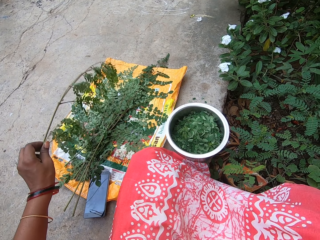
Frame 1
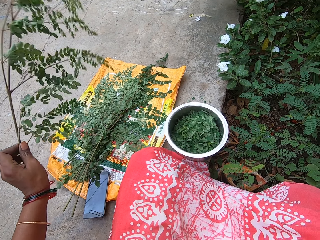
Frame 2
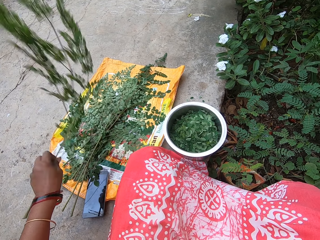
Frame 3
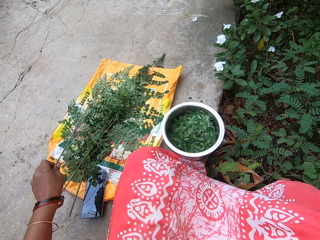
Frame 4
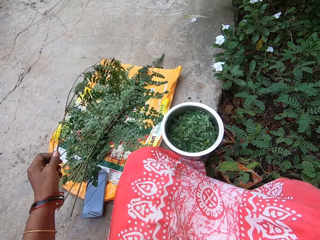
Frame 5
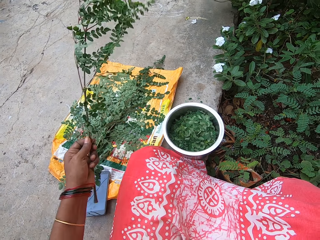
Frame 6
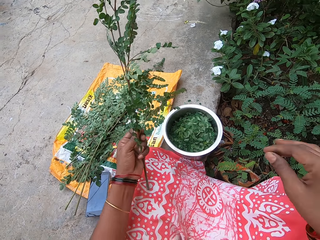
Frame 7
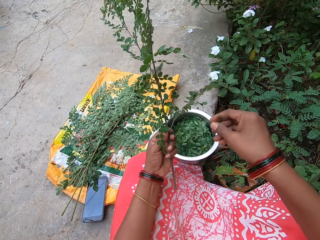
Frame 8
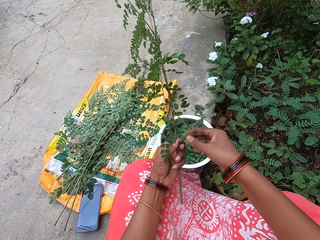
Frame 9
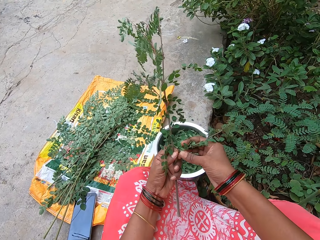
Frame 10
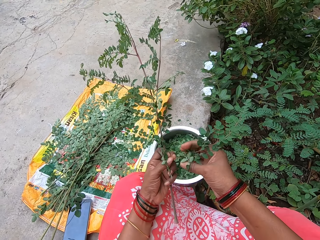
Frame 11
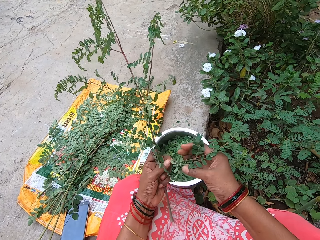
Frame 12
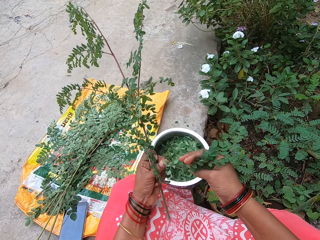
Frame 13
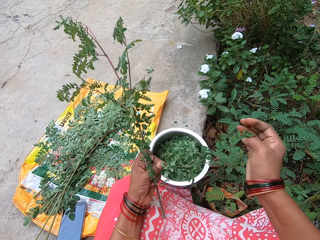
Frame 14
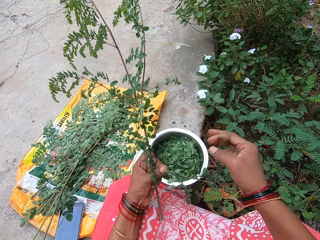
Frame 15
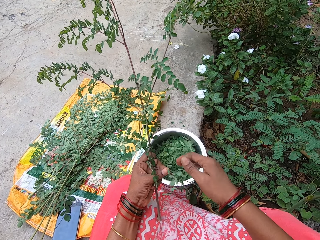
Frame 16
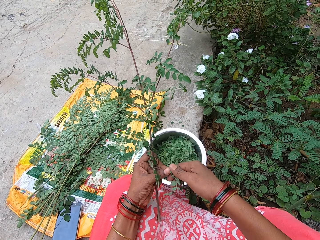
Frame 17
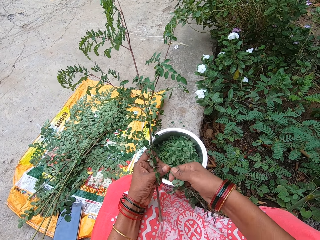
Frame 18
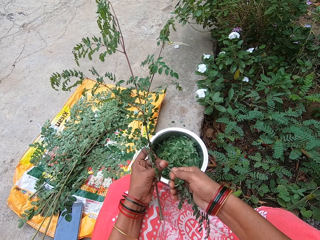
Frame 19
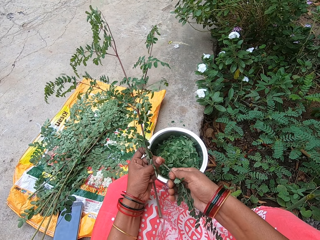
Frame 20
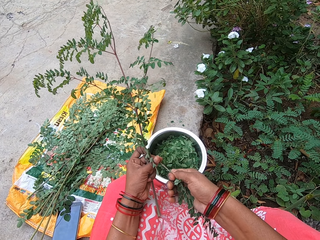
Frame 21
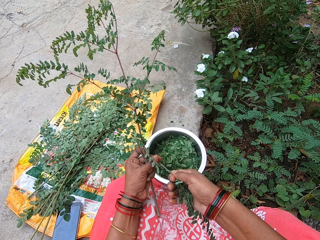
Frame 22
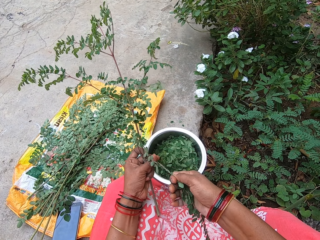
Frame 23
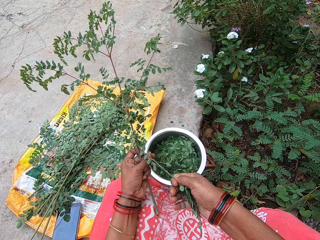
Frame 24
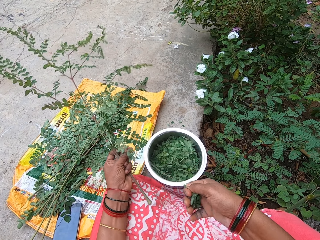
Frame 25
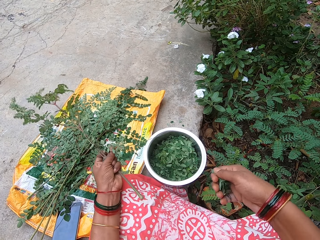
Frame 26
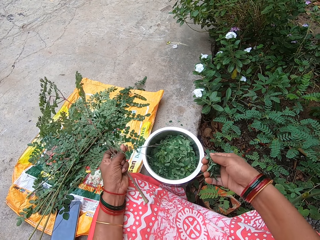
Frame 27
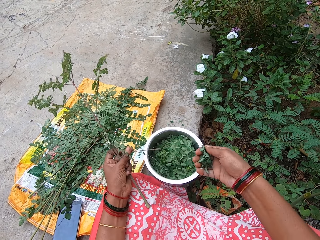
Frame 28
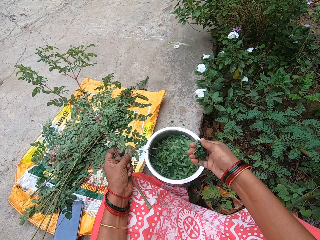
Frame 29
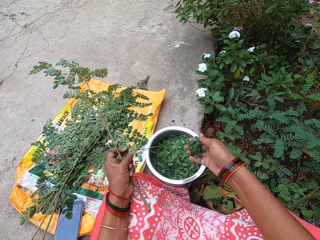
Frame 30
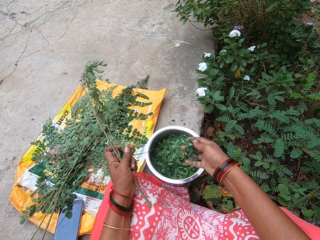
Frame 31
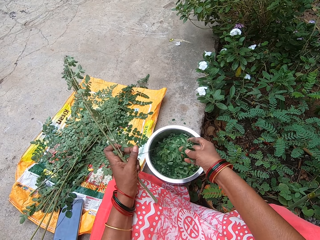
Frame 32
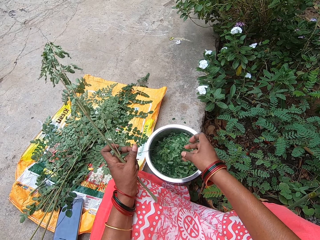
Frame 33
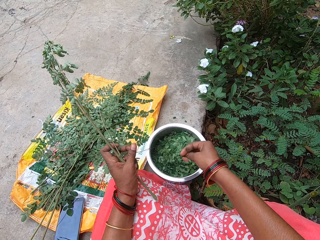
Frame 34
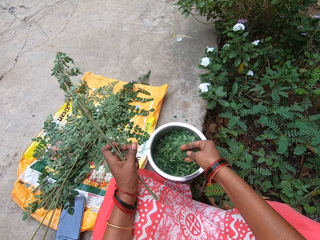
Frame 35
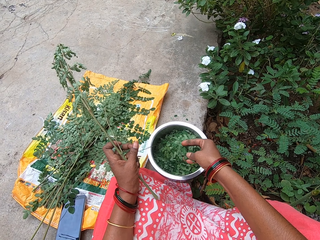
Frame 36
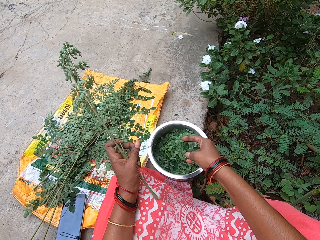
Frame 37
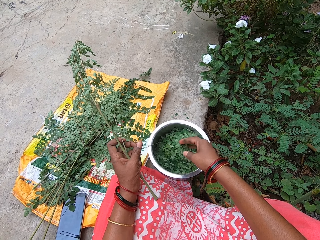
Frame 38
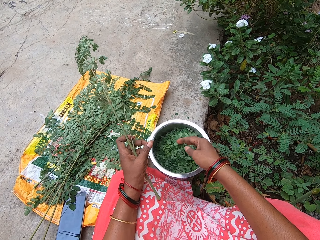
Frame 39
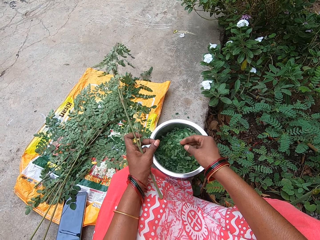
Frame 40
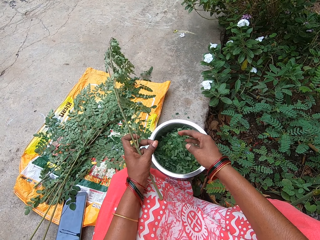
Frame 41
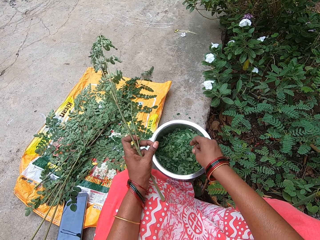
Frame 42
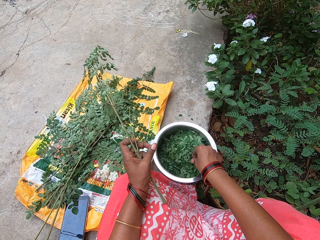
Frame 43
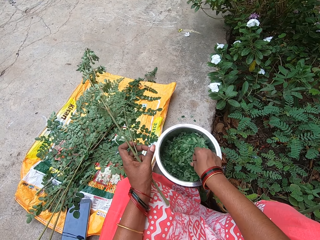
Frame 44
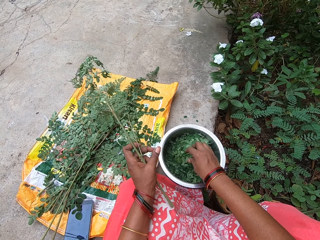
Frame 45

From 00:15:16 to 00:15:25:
The camera wearer picks a parsley leaf from a sack on the floor with her left hand. She dusts the parsley leaf in her left hand on the sack on the floor. She shells leaves from a branch. She picks a parsley leaf from the sack on the floor with her left hand. She drops the leaves in her right hand into a bowl on the floor.

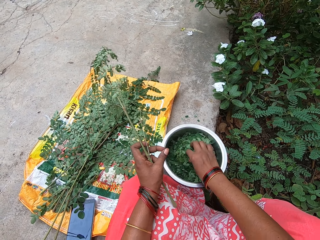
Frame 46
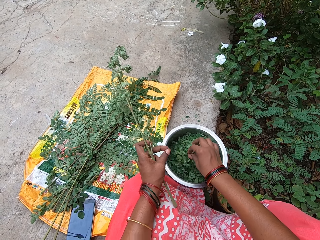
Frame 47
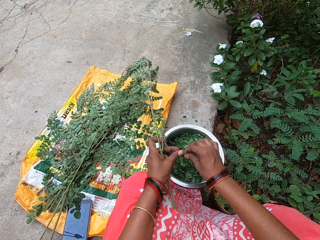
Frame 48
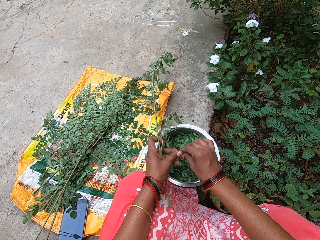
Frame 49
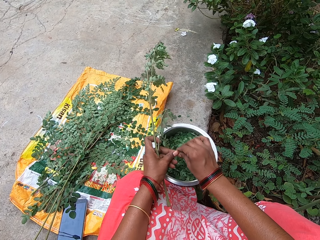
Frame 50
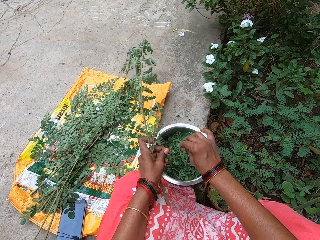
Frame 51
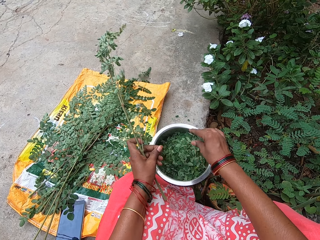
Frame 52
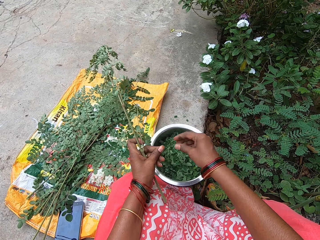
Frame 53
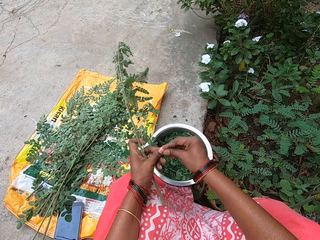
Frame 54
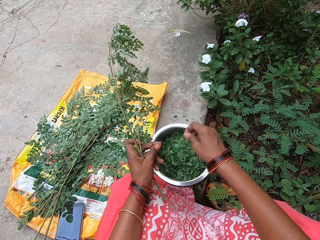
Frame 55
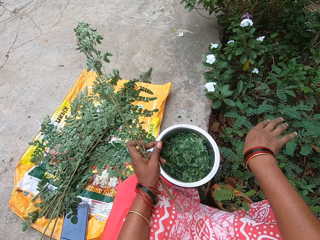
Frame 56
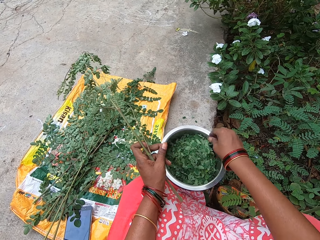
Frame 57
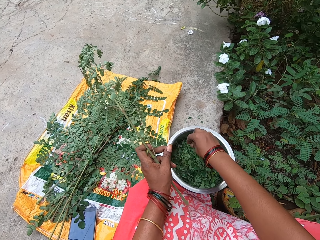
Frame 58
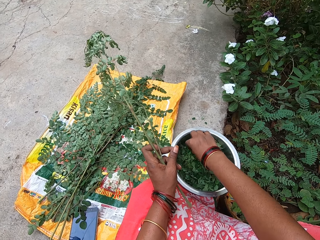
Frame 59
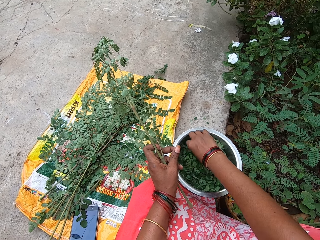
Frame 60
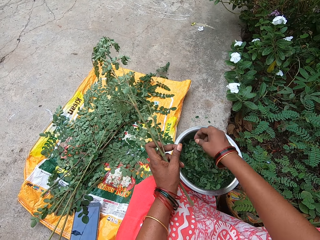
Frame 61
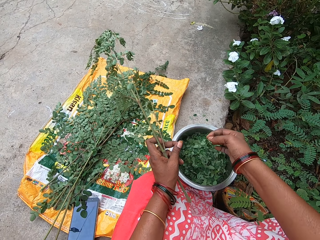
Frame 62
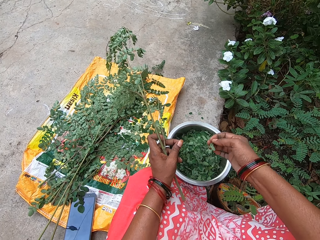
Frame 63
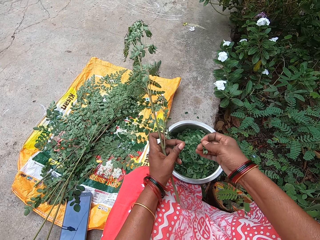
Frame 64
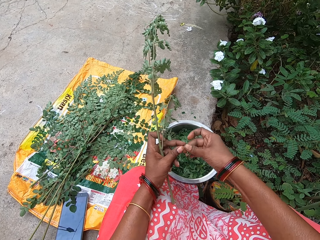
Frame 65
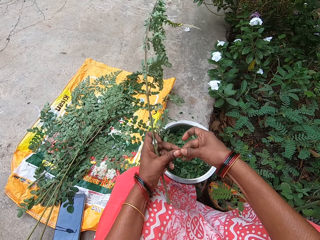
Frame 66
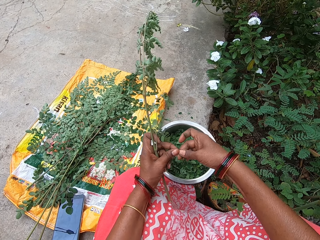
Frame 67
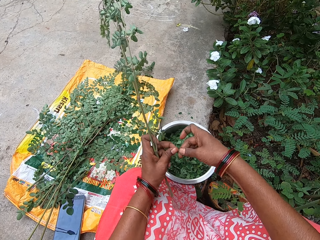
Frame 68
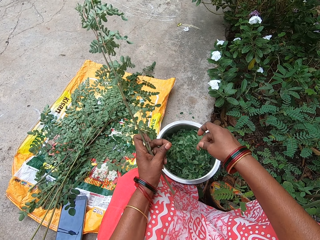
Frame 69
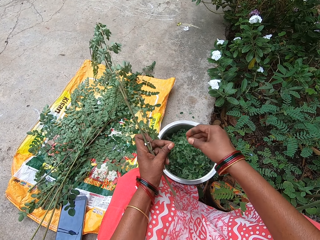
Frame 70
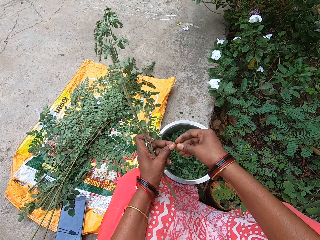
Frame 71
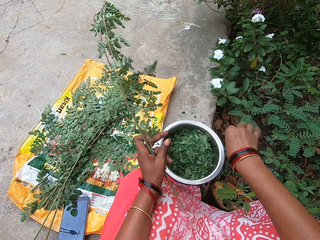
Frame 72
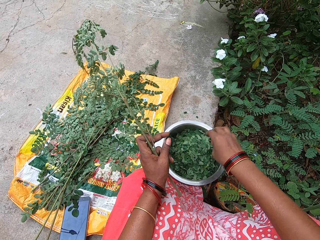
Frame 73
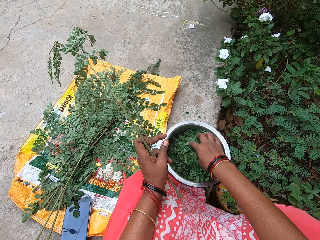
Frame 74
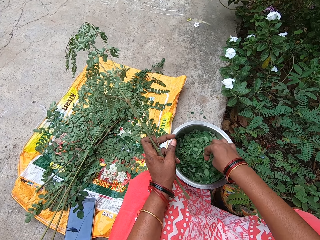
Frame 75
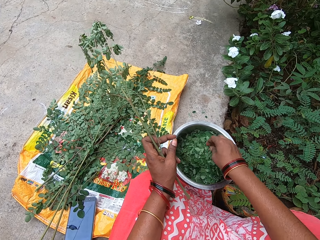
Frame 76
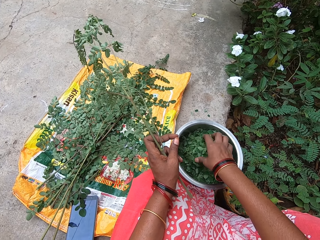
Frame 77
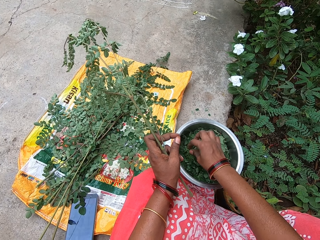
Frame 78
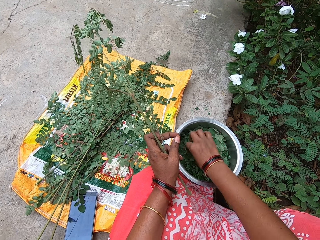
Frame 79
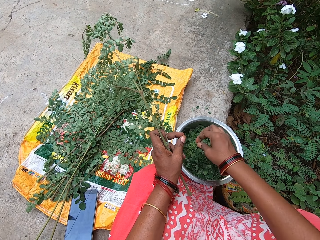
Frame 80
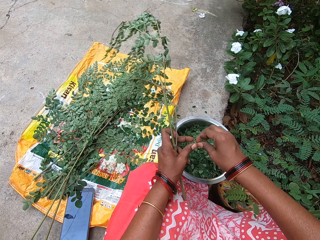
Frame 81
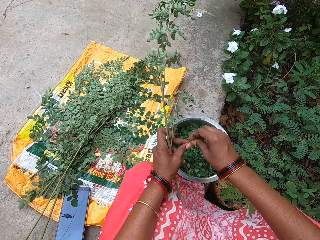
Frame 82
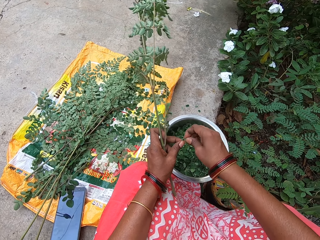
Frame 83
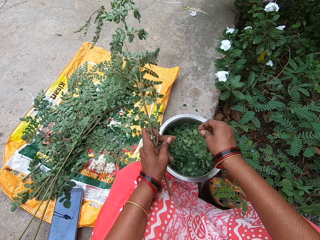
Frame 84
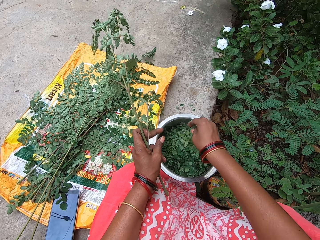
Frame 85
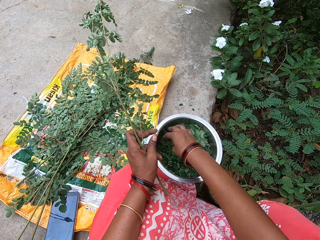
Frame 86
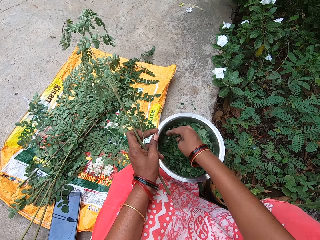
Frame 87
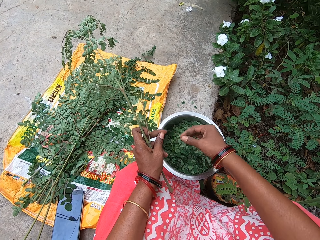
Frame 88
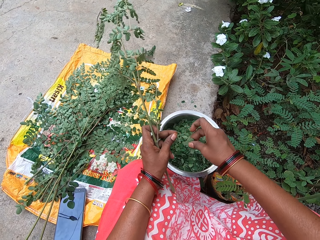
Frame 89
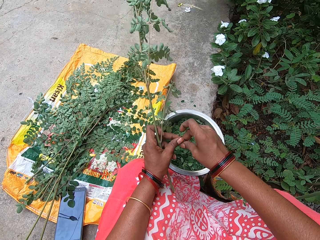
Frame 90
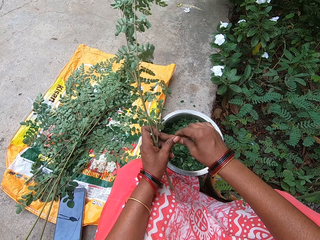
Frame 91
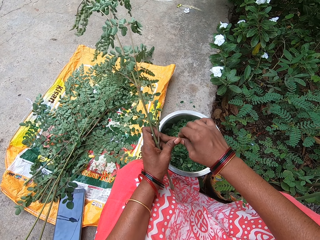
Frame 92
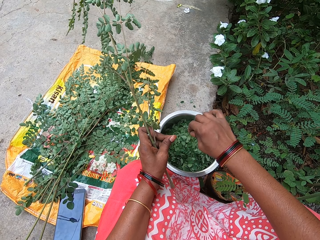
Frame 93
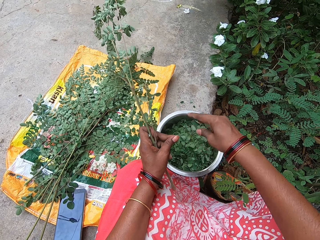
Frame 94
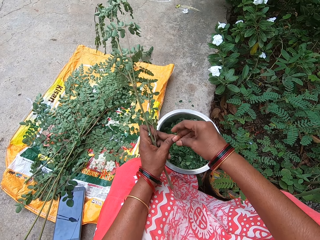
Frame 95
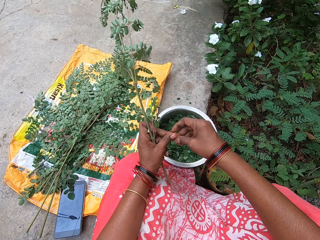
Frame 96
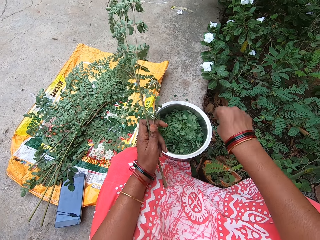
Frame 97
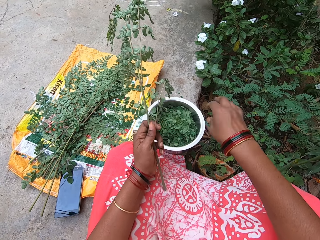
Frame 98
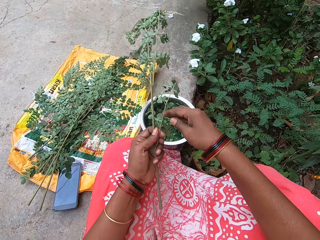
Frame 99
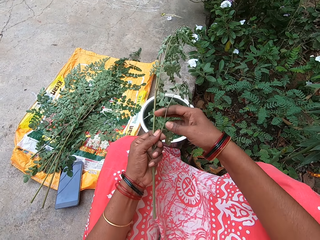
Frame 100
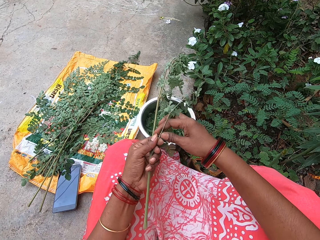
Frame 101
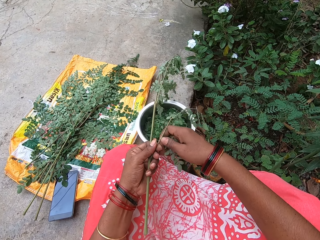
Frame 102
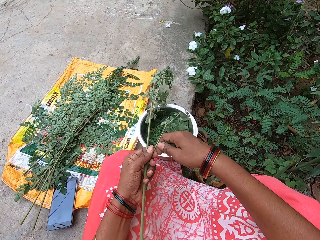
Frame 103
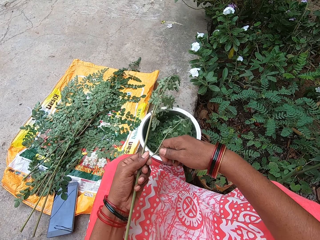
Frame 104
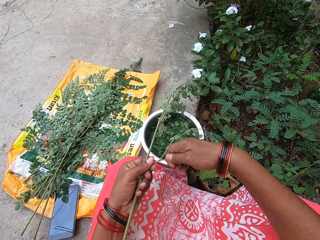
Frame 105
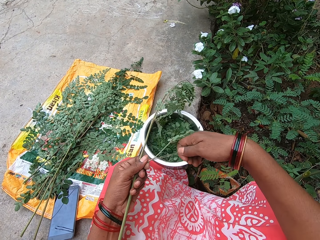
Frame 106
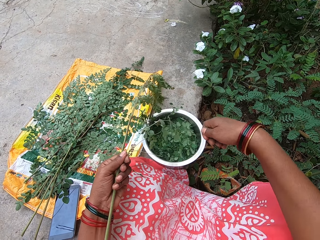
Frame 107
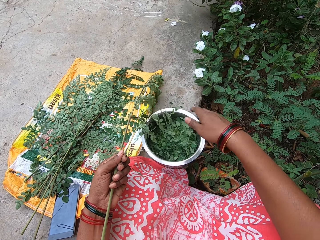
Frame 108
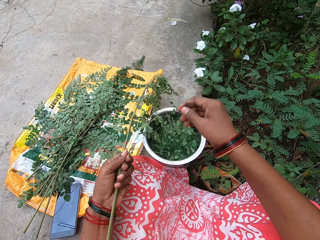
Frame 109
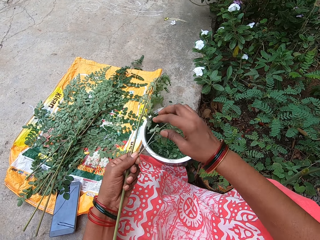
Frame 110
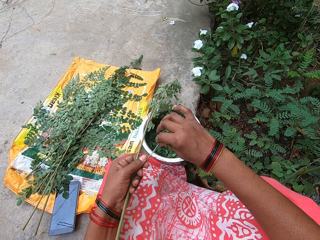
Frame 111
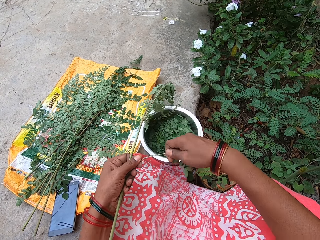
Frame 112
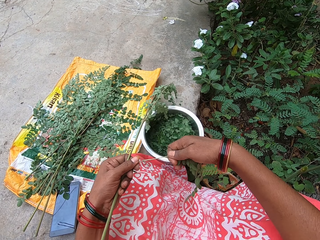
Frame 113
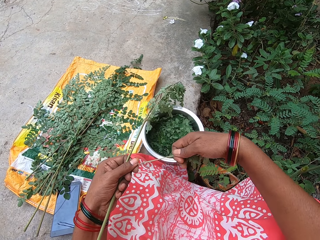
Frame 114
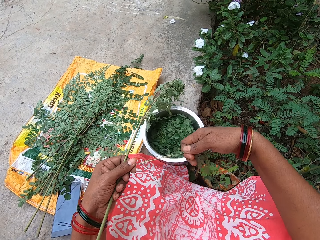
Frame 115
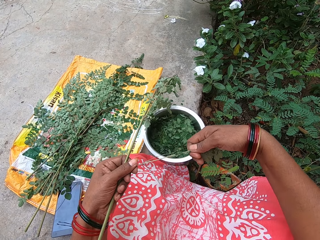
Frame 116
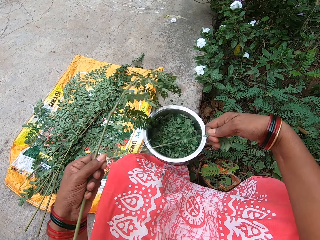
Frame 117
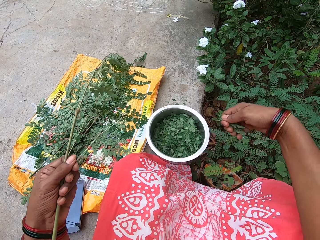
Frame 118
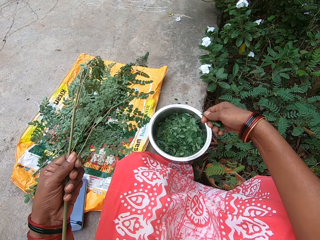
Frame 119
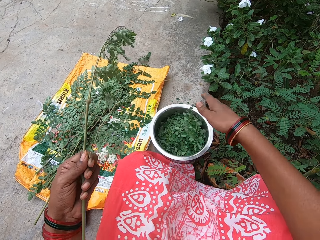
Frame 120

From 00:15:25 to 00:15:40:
The camera wearer picks leaves from a bowl on the floor with her right hand. She splits the leaves in her hands. She picks leaves from the bowl on the floor with her right hand. She splits the leaves in her hands. She scatters the leaves in the bowl with her right hand. She picks leaves from the bowl on the floor with her right hand. She splits the leaves in her hands. She picks leaves from the bowl on the floor with her right hand. She splits the leaves in her hands. She drops the leaves in her right hand into the bowl on the floor. She picks a leaf in her left hand with her right hand. She throws the leaf in her right hand on the floor. She plucks leaves from the stem of a parsley leaf in her left hand with her right hand. She drops the leaves in her right hand into the bowl on the floor. She plucks leaves from the stem of the parsley leaf in her left hand with her right hand.
